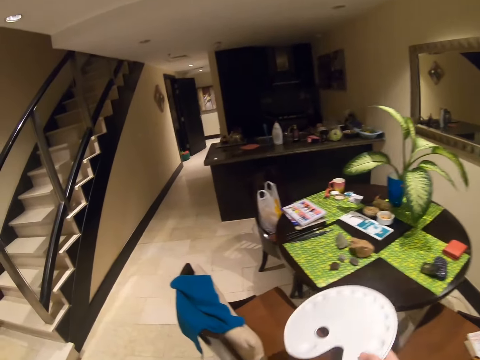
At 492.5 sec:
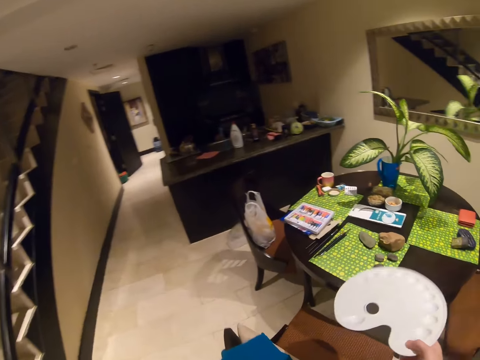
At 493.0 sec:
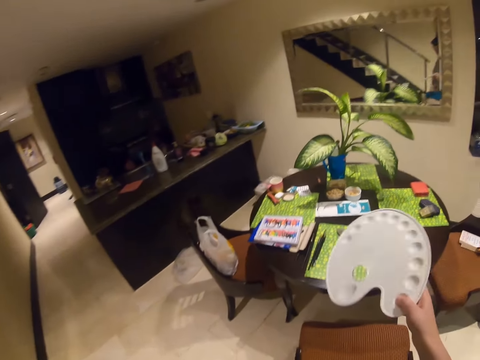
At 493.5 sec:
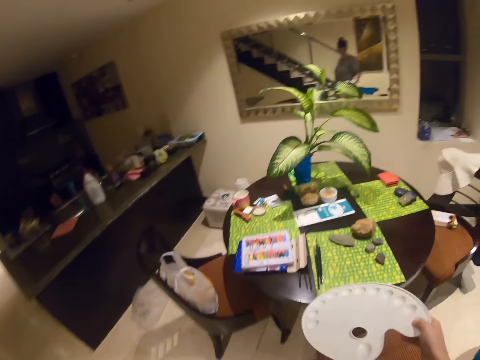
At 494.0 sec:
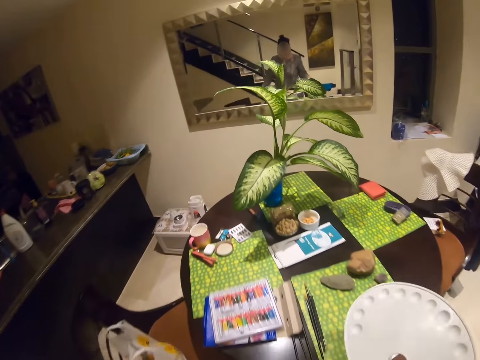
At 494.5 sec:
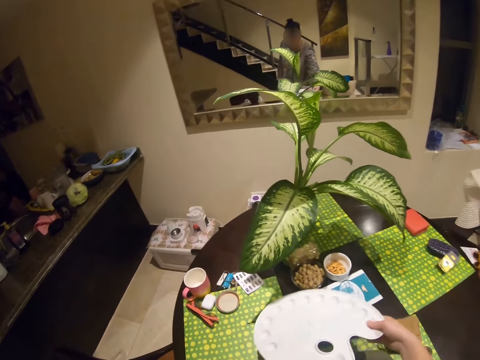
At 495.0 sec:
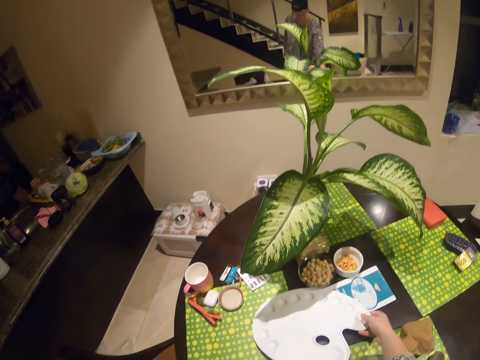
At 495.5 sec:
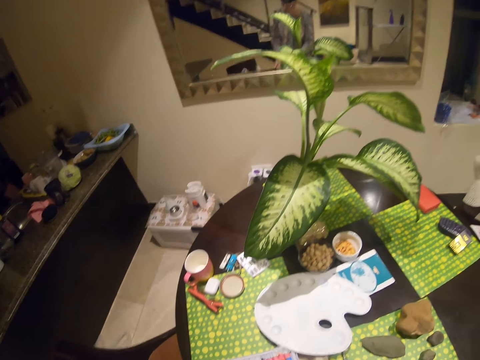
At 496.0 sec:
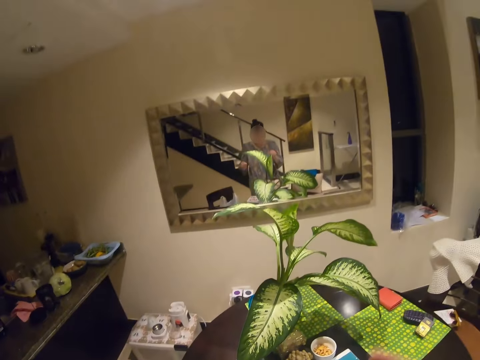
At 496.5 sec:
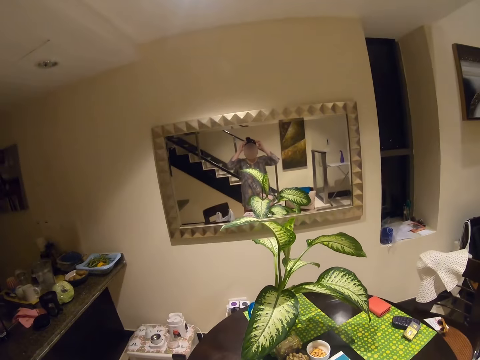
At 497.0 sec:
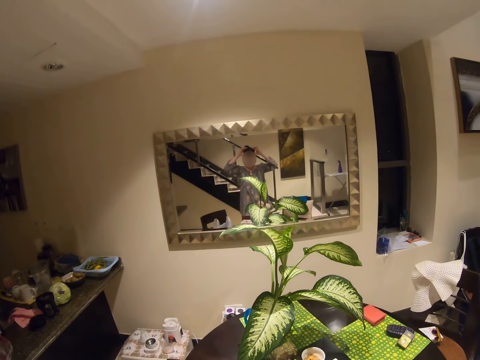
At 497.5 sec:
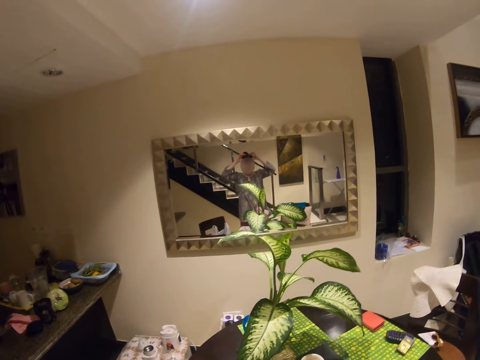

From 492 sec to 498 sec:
The camera wearer holds something. They walk in the house. They drop the plastic container on the dining table. They swing a hand and touch the head.
